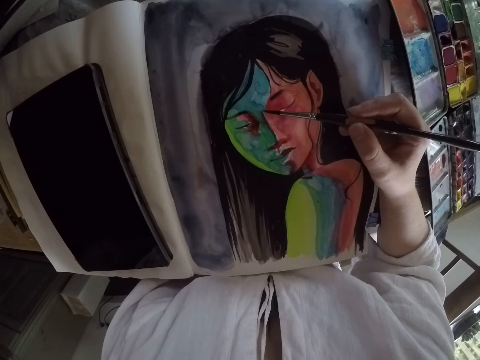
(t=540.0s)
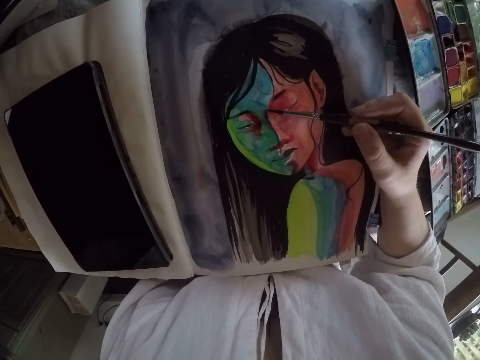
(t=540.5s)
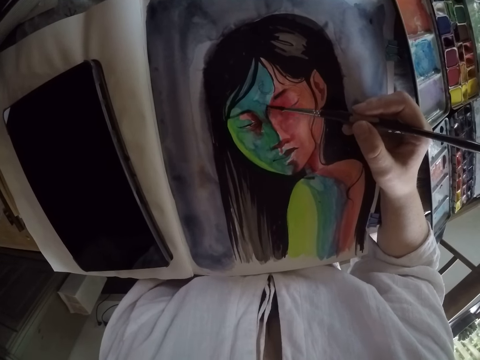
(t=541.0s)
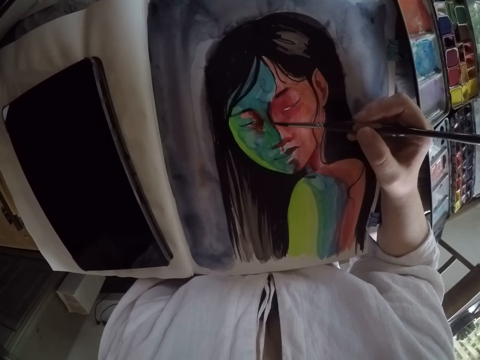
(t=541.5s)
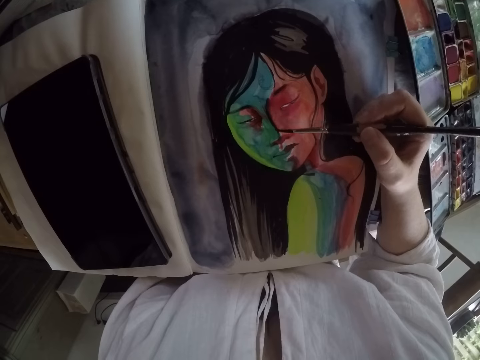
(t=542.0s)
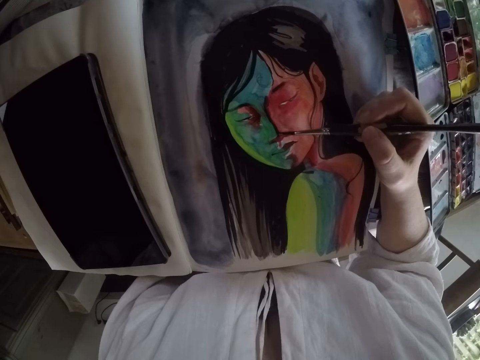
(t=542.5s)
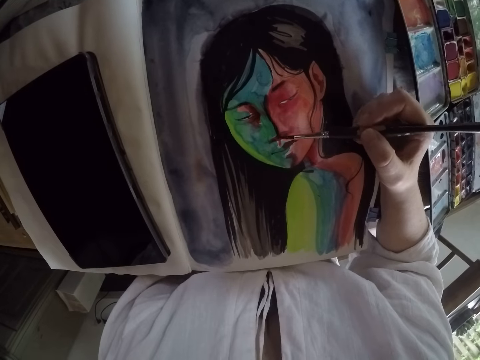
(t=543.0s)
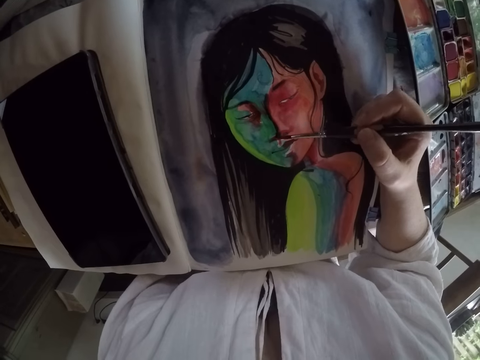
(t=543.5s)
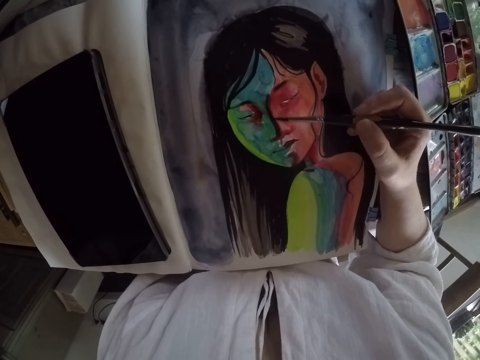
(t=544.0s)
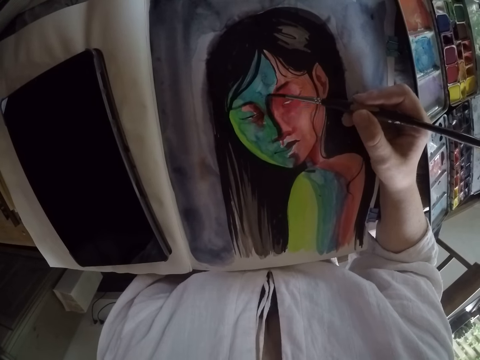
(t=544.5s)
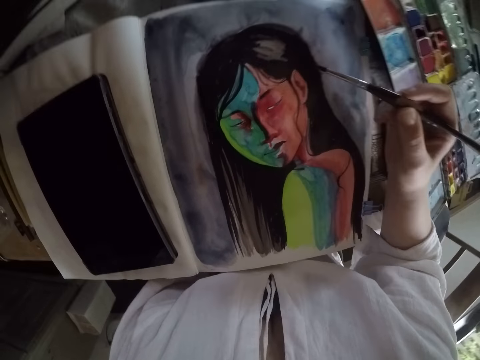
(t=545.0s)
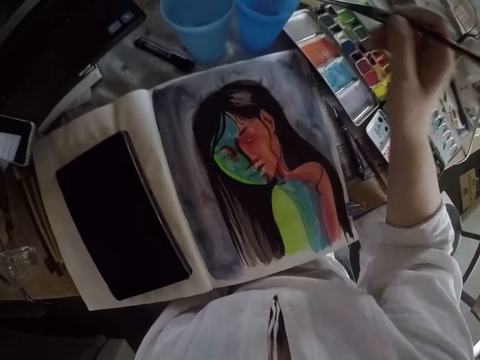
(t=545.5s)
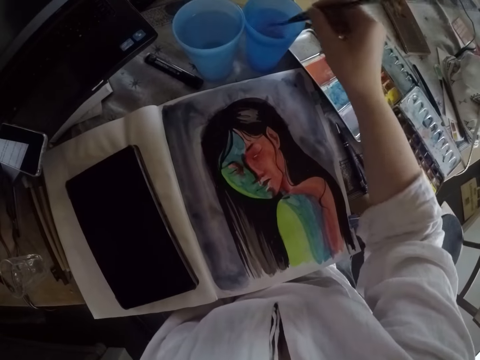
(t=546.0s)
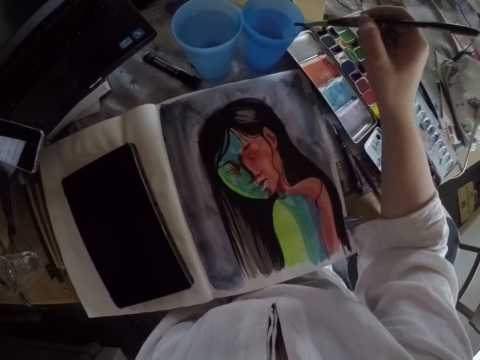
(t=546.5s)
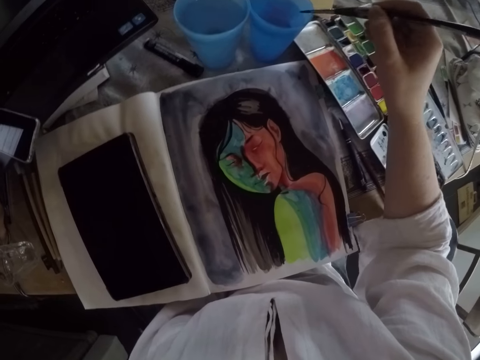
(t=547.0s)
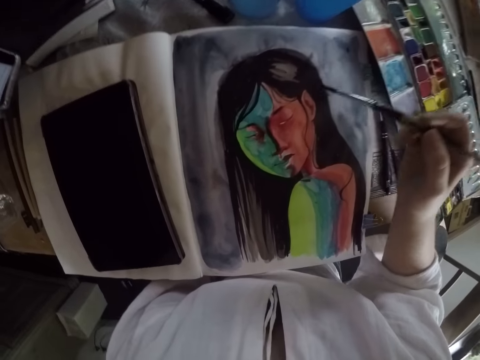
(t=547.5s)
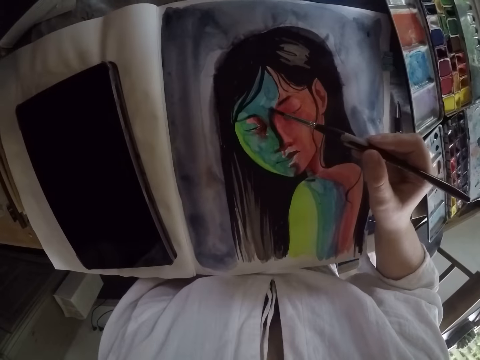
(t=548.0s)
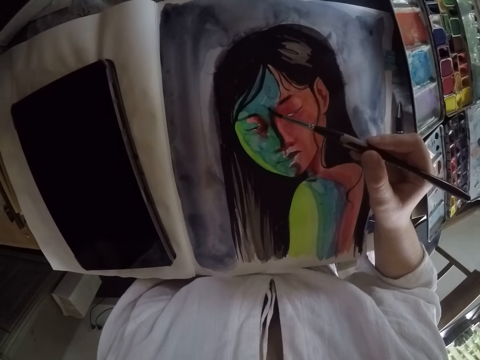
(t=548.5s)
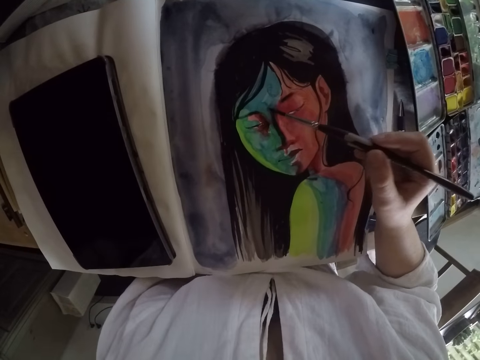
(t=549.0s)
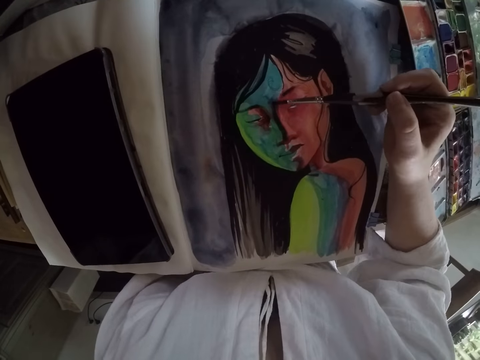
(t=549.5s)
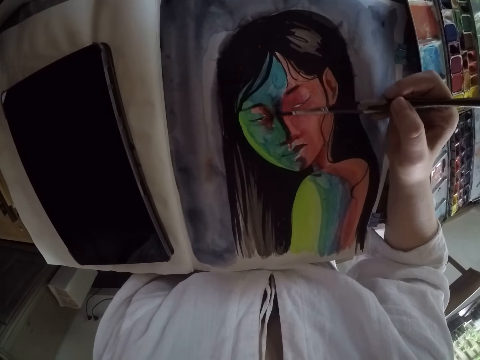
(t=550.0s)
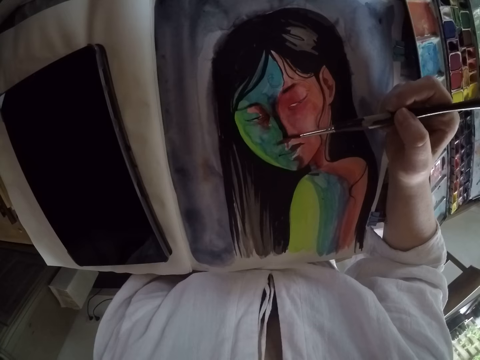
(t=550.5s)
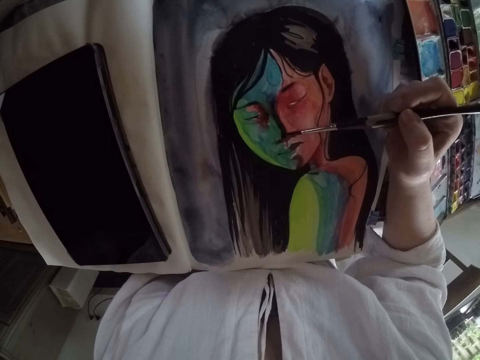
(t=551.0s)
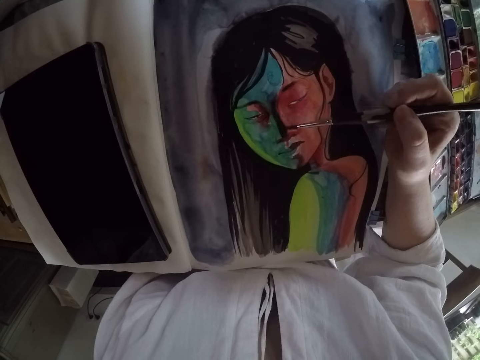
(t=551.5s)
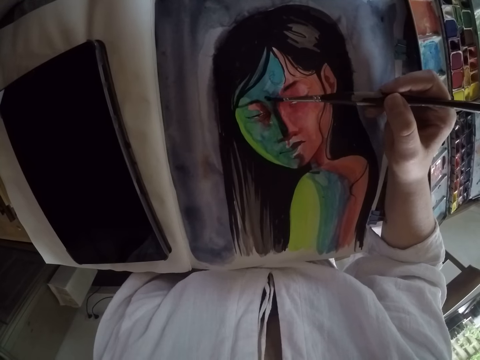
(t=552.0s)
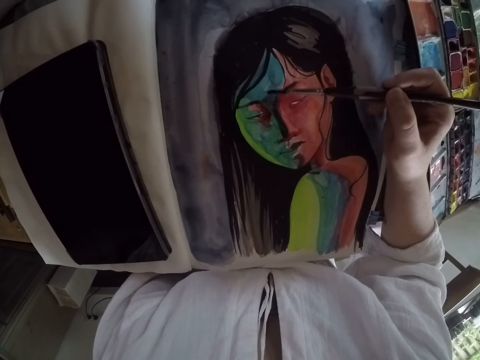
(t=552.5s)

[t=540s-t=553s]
The camera wearer paints the portrait painting on the book with the paint brush in her right hand. She removes the brush from the drawing. She dips the paint brush in her right hand into a cup of water or plastic cup on the table. She removes the brush from the plastic cup. She paints the portrait painting on the book with the paint brush in her right hand.

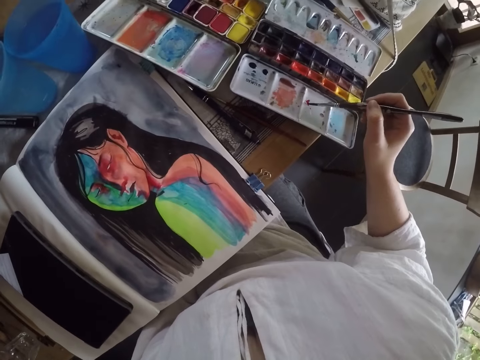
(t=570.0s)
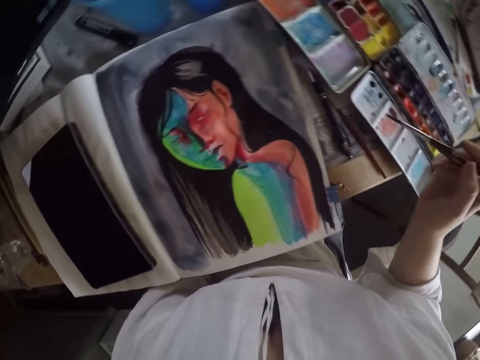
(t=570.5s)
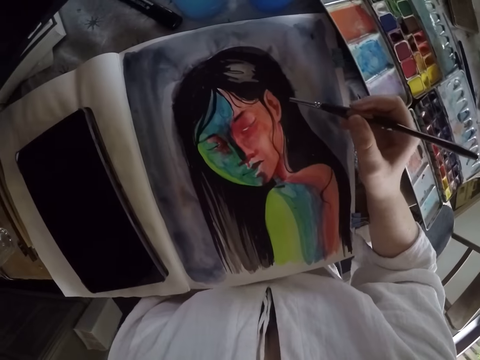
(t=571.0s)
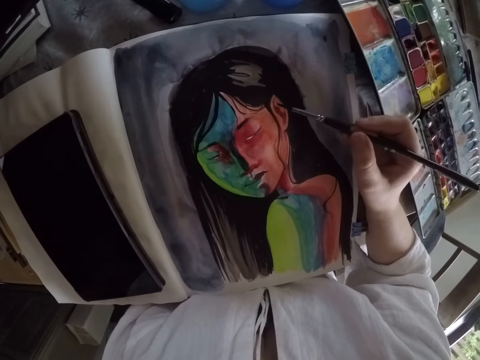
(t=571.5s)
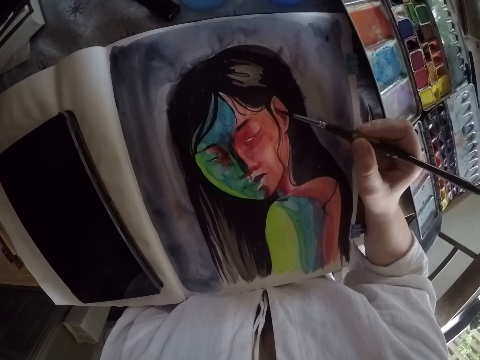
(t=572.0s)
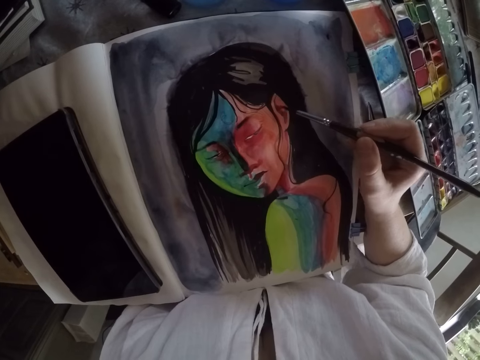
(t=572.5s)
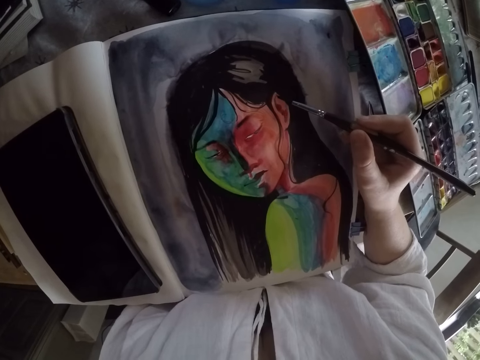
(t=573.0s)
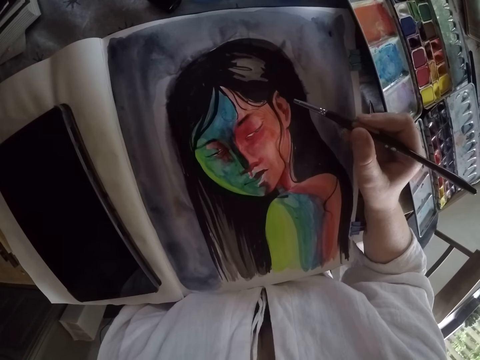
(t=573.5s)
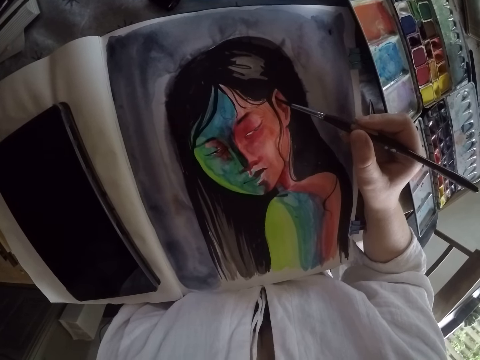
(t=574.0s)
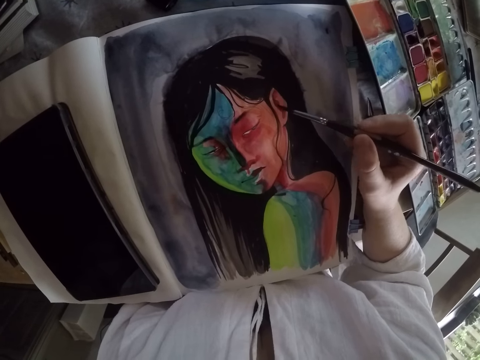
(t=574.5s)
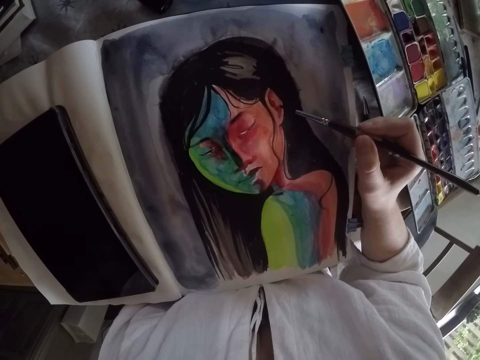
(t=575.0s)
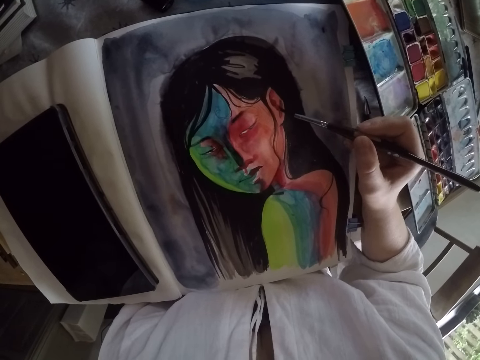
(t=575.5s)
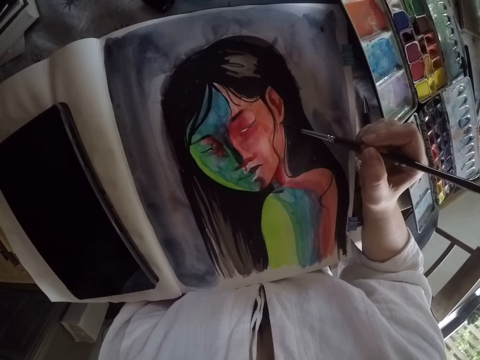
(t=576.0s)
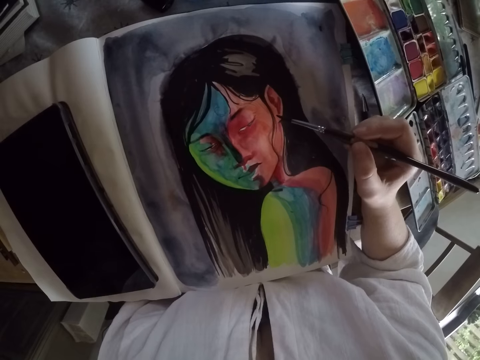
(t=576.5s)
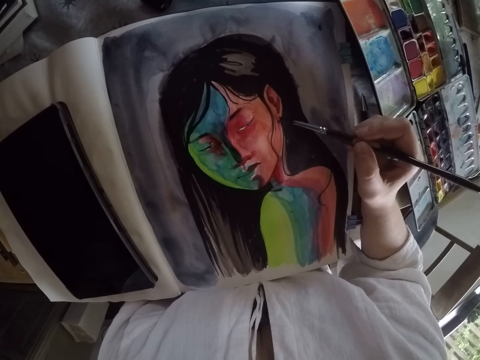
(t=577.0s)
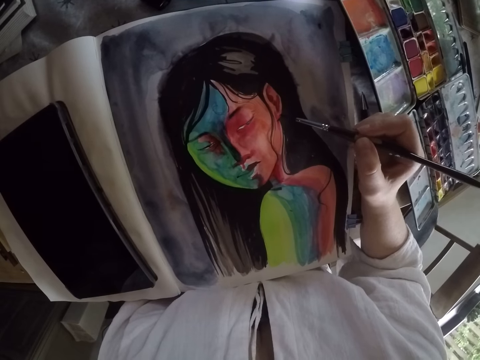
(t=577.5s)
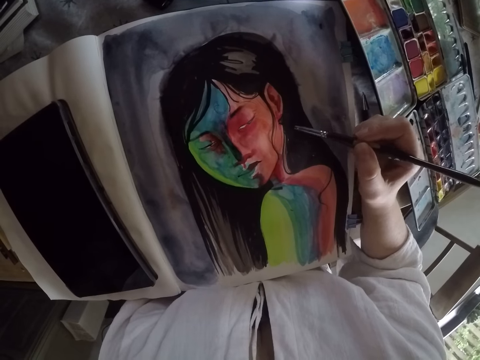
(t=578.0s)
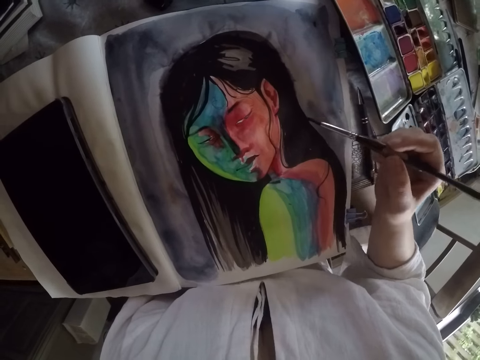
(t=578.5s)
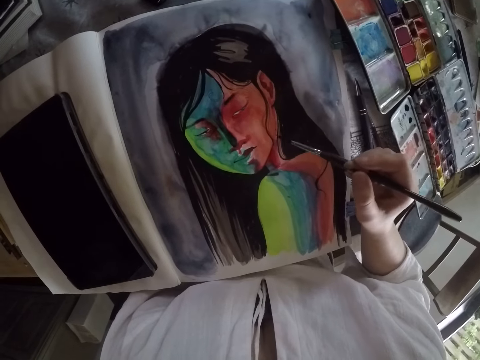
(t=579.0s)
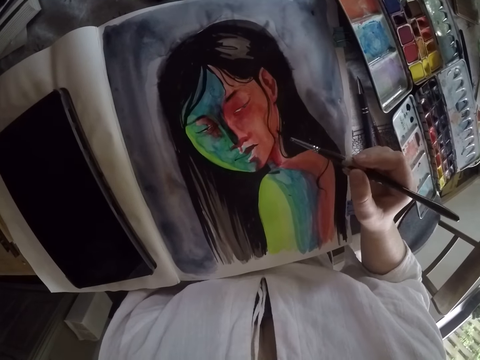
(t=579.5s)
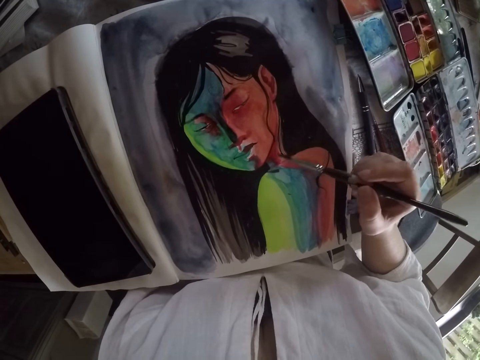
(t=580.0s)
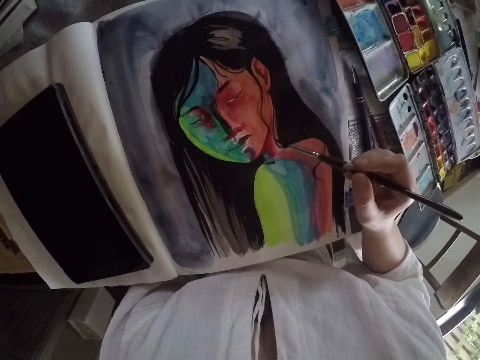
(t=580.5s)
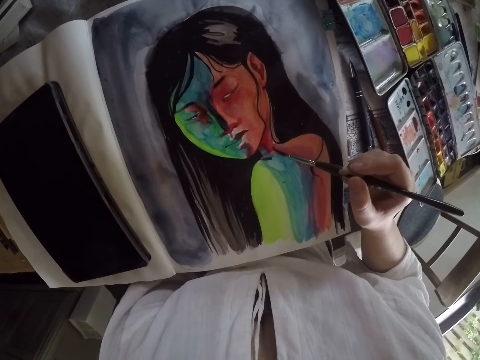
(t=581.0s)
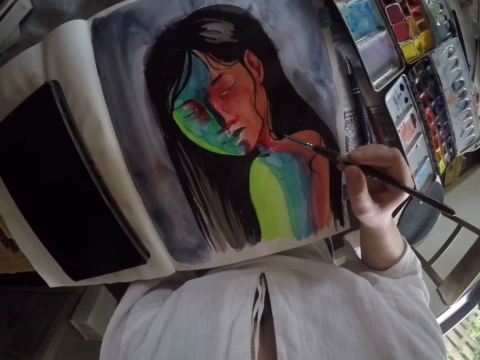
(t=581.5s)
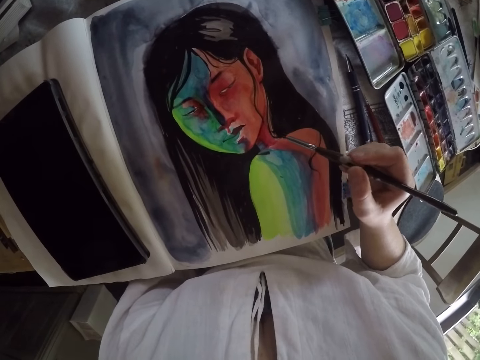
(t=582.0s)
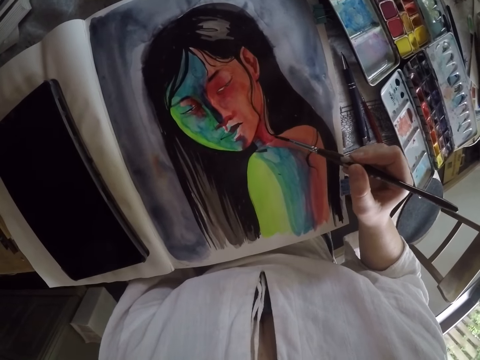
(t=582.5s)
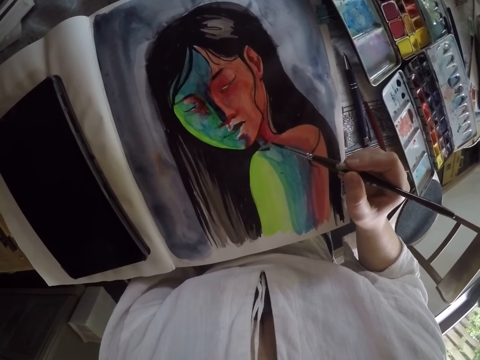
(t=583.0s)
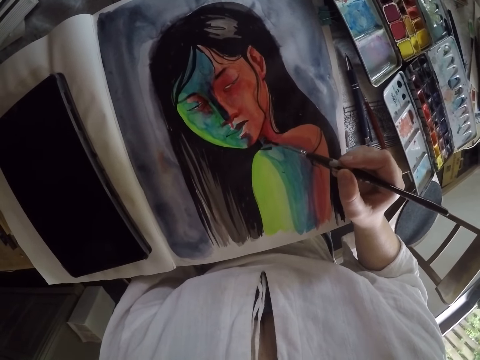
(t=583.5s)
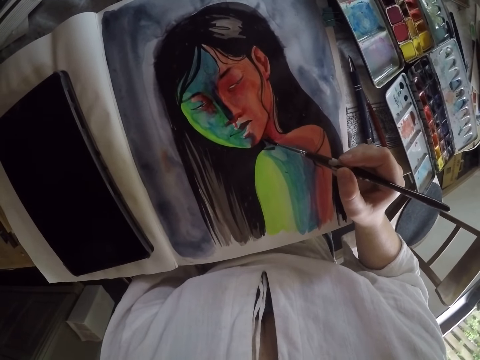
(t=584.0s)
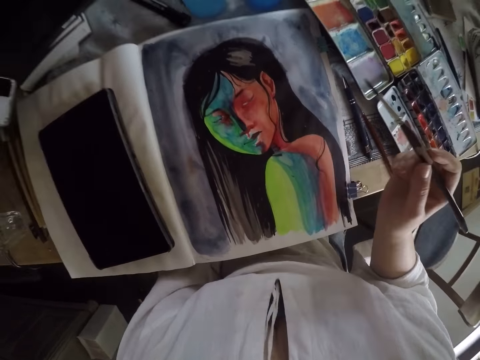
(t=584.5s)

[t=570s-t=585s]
The camera wearer rubs paint on a palette with the brush. They paint the image with the brush.
